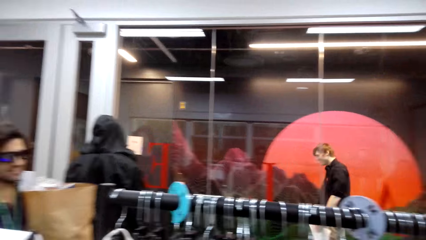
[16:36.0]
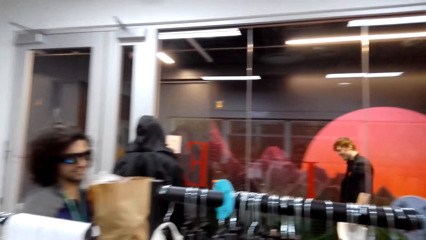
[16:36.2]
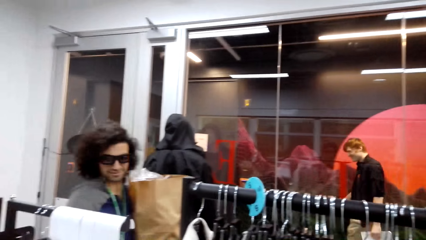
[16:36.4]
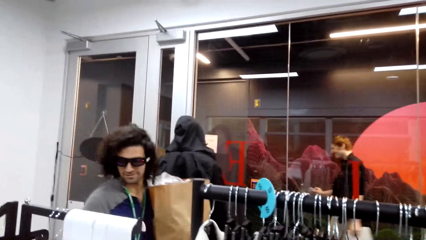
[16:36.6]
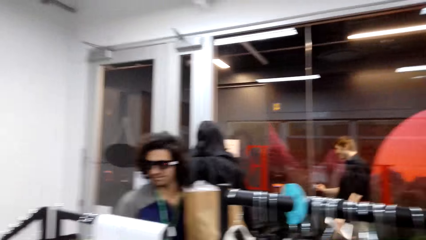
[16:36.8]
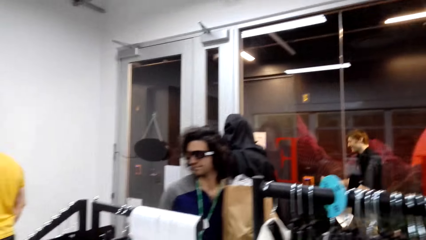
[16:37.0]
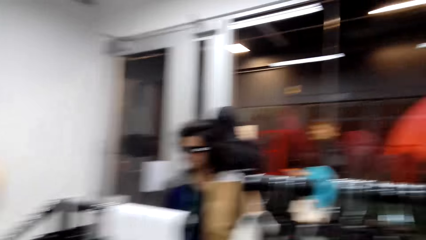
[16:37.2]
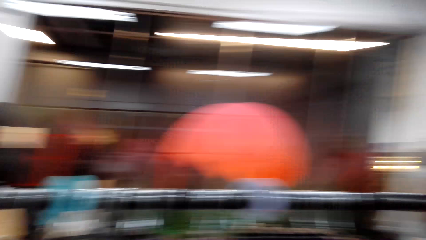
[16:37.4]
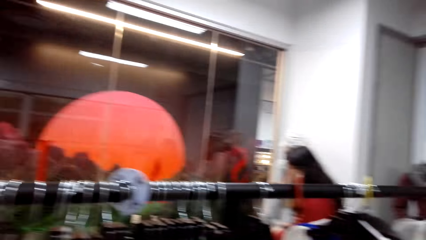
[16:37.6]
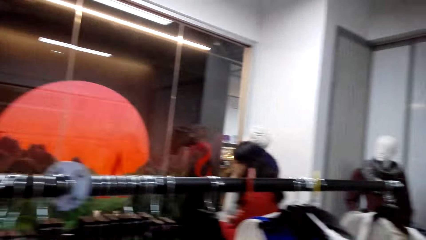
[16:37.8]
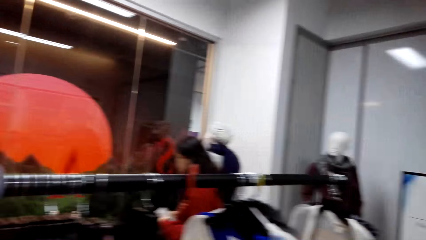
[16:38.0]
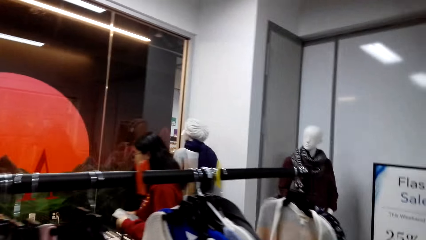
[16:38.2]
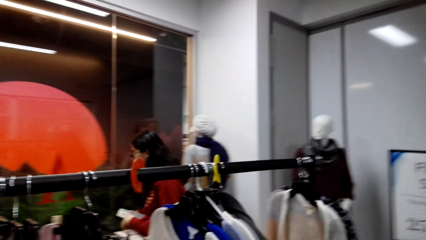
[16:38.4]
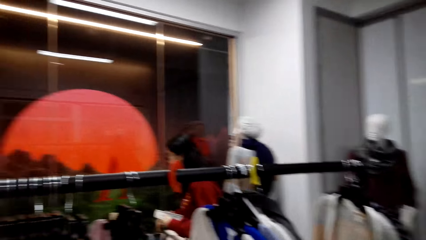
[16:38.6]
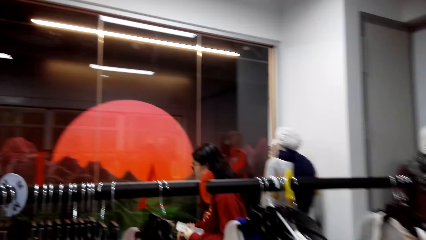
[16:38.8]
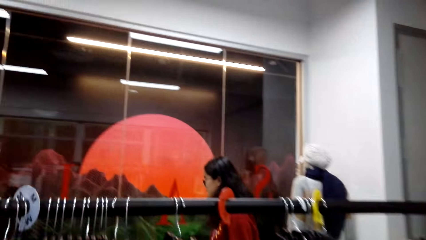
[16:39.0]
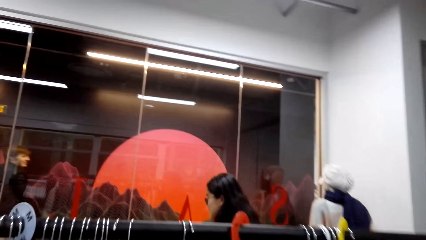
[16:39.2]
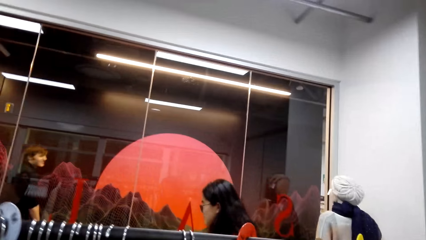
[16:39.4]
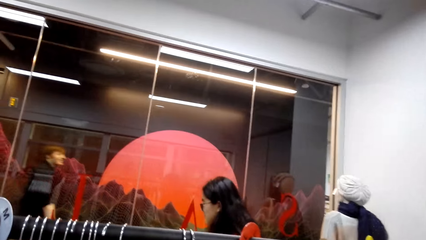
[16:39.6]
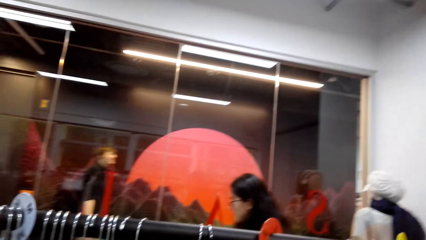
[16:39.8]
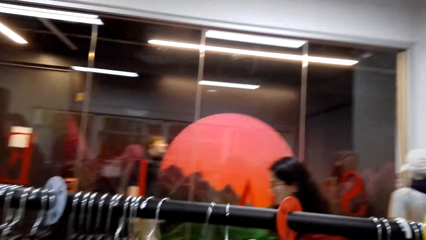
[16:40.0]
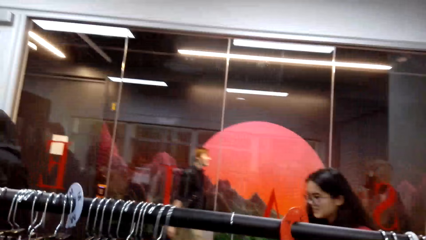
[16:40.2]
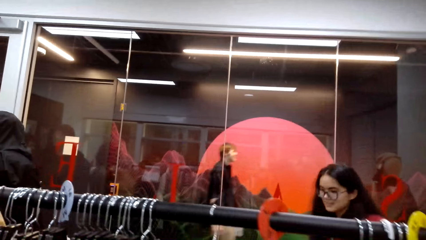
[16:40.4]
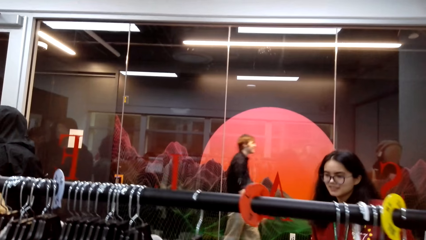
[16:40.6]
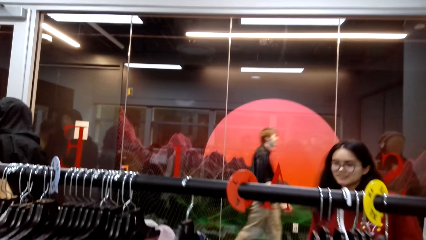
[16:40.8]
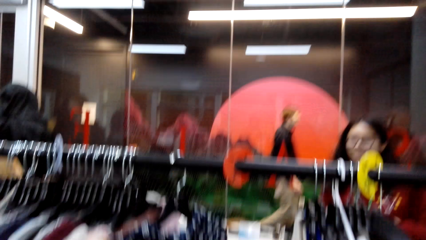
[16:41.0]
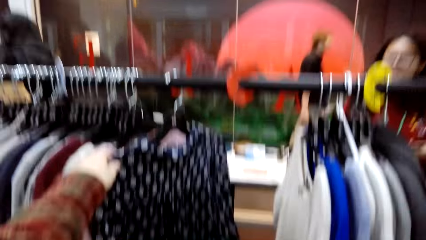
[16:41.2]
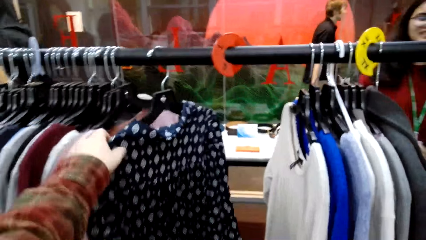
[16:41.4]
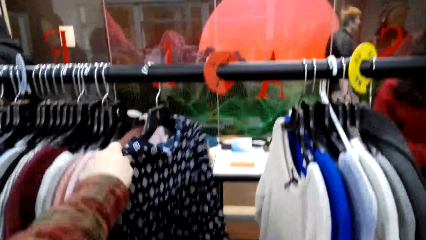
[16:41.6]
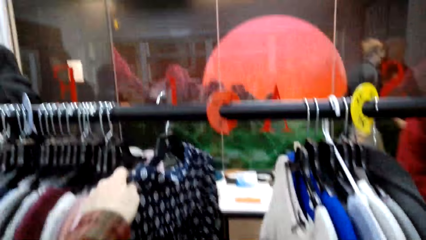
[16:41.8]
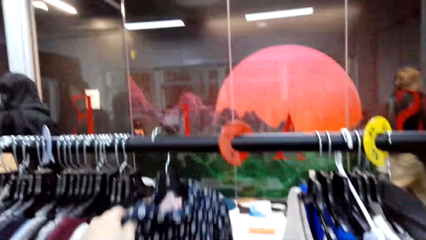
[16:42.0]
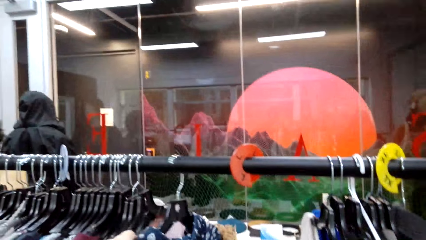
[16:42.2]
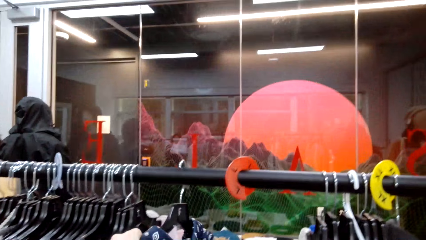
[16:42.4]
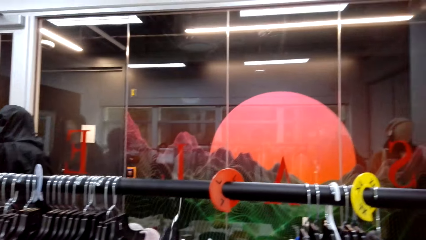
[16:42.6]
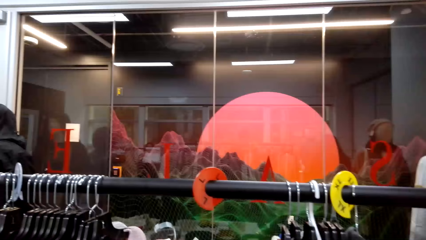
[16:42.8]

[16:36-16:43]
The camera wearer looks around the supermarket. They remove the cloth from the metal rail.

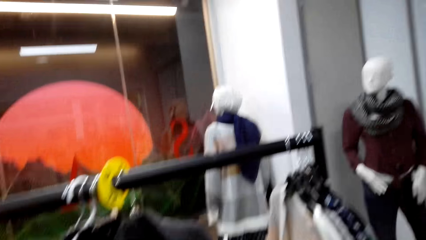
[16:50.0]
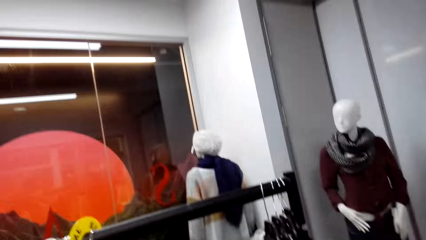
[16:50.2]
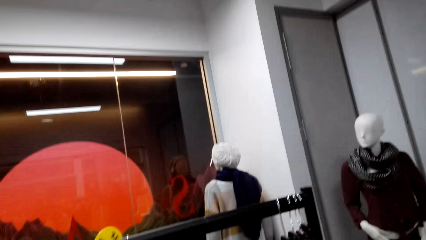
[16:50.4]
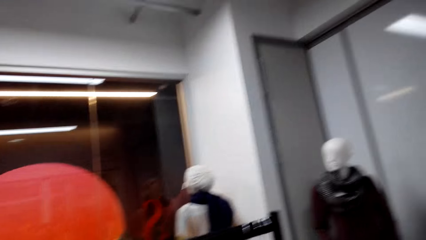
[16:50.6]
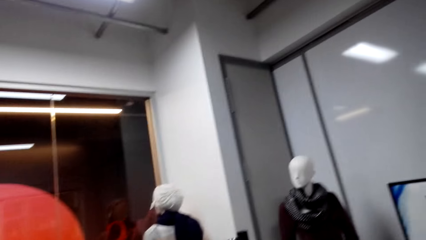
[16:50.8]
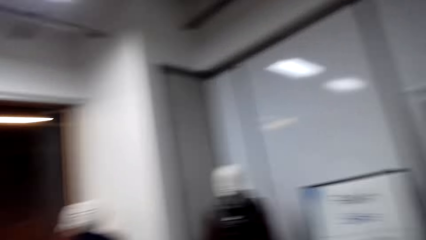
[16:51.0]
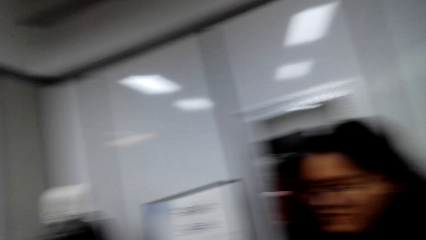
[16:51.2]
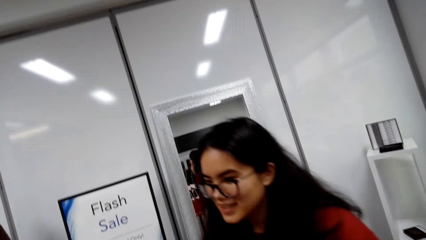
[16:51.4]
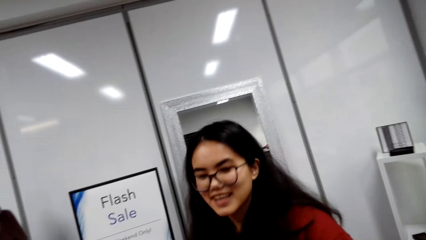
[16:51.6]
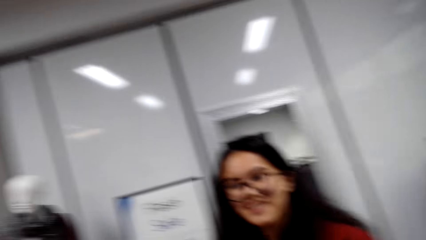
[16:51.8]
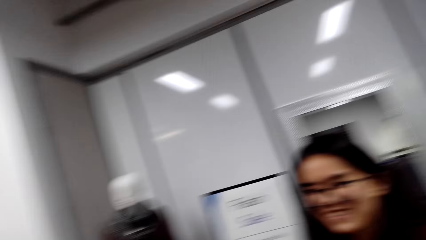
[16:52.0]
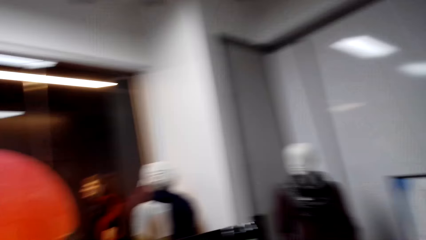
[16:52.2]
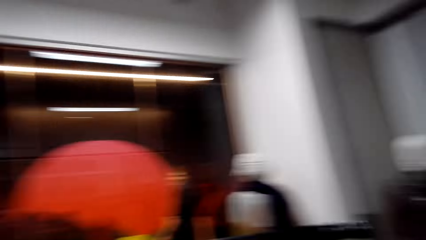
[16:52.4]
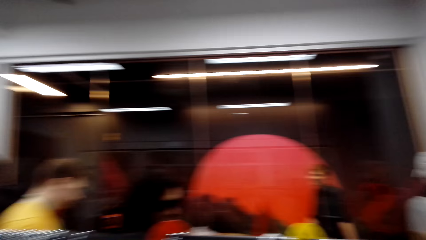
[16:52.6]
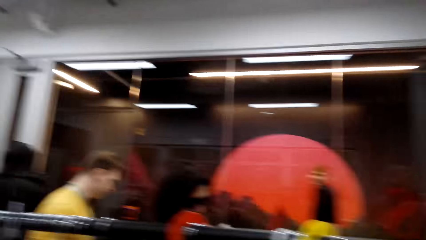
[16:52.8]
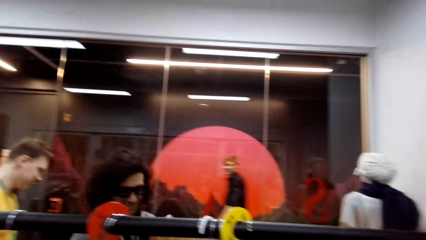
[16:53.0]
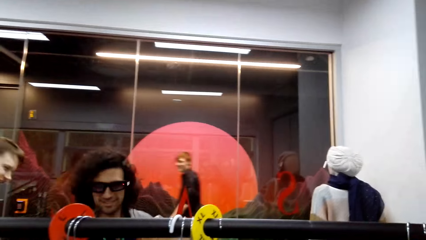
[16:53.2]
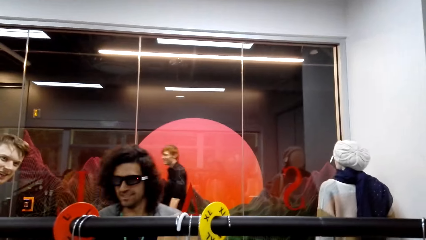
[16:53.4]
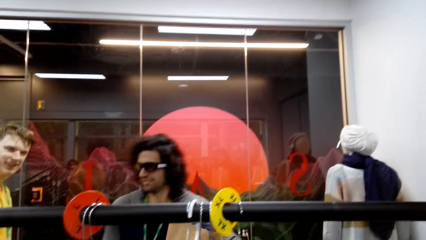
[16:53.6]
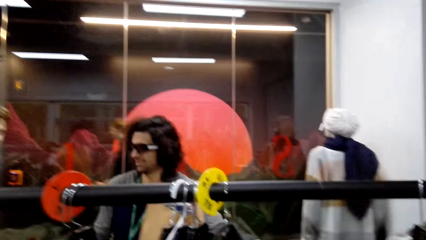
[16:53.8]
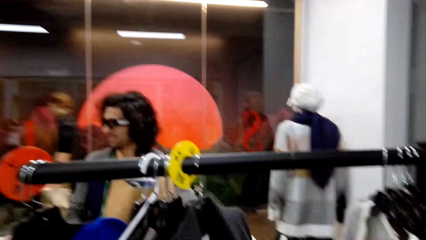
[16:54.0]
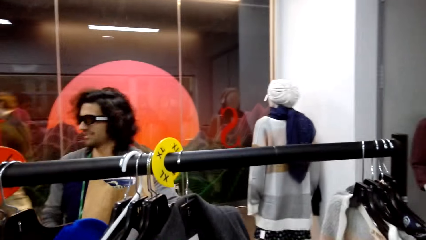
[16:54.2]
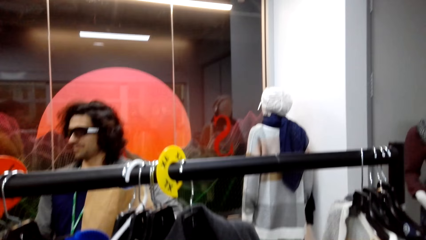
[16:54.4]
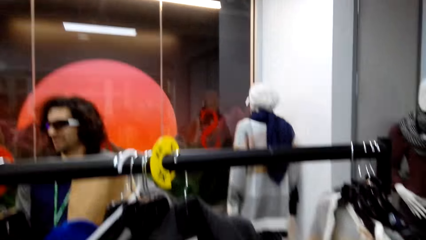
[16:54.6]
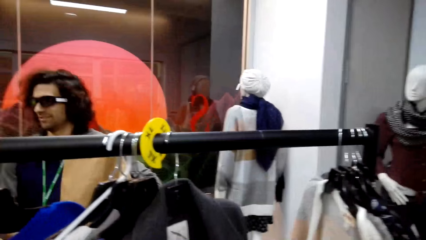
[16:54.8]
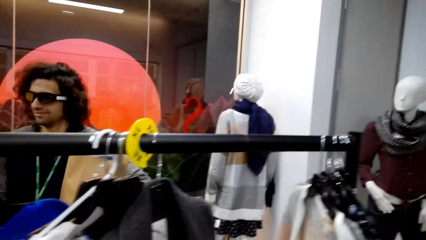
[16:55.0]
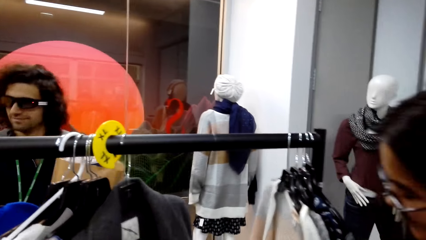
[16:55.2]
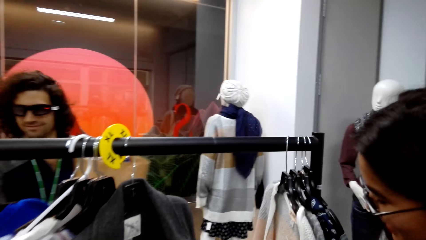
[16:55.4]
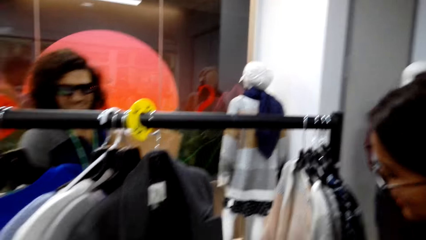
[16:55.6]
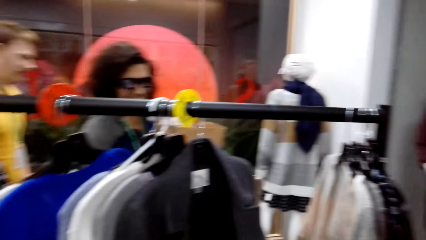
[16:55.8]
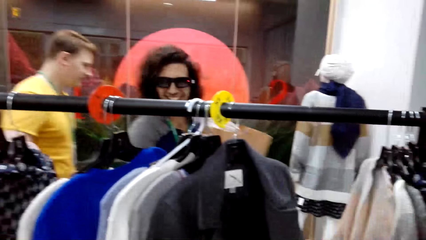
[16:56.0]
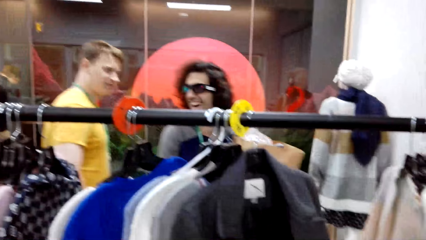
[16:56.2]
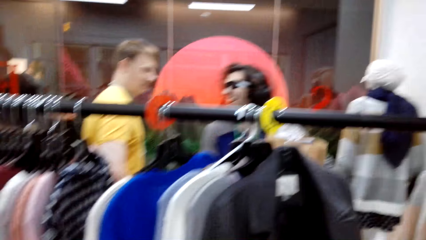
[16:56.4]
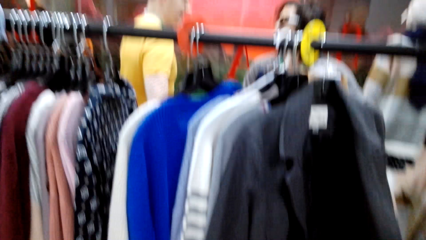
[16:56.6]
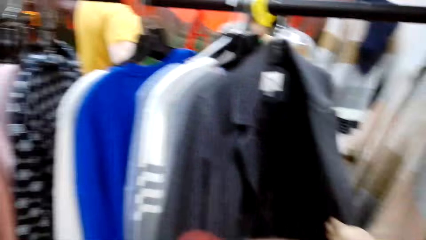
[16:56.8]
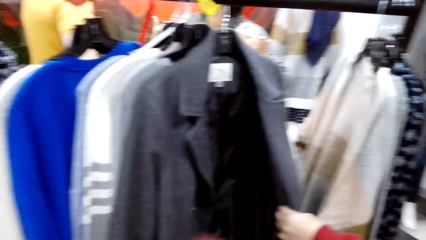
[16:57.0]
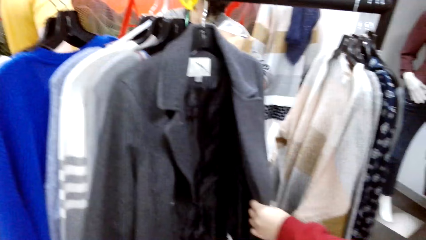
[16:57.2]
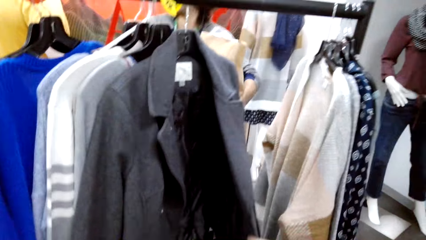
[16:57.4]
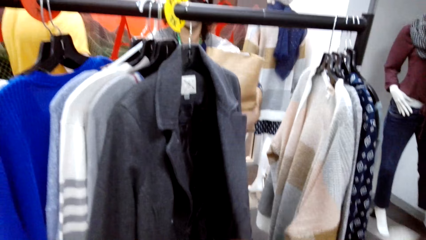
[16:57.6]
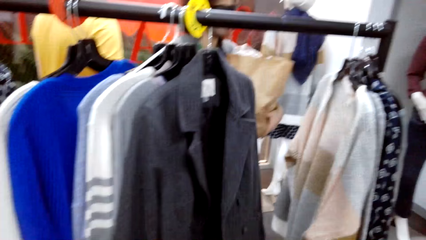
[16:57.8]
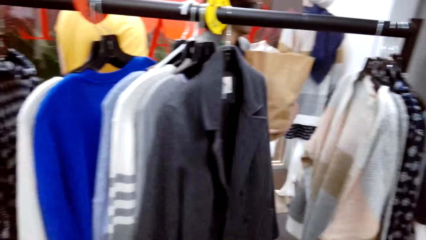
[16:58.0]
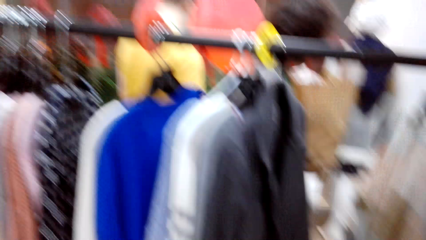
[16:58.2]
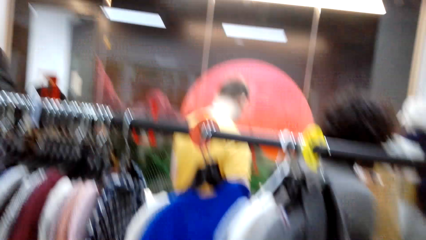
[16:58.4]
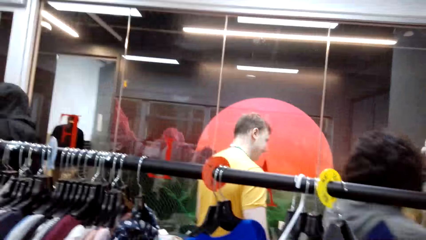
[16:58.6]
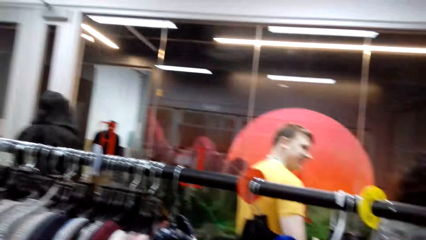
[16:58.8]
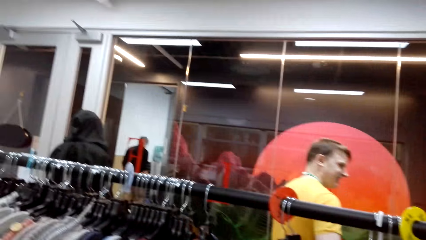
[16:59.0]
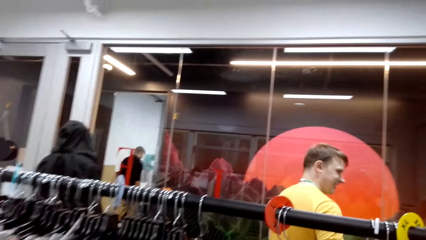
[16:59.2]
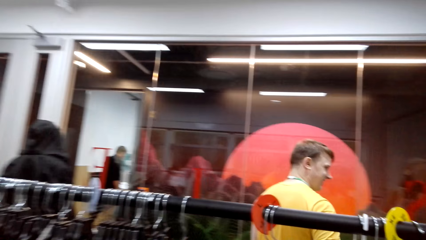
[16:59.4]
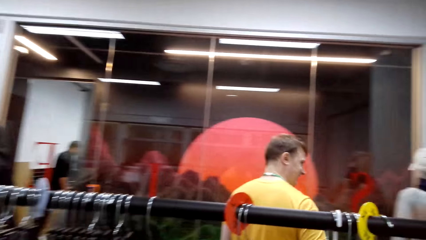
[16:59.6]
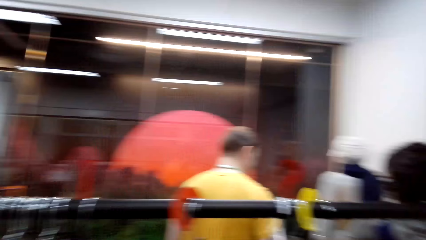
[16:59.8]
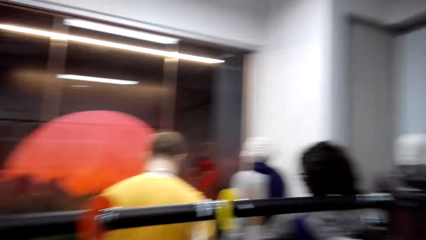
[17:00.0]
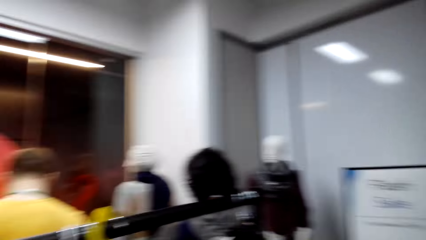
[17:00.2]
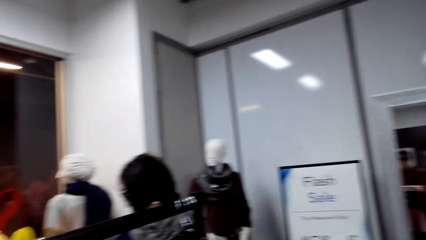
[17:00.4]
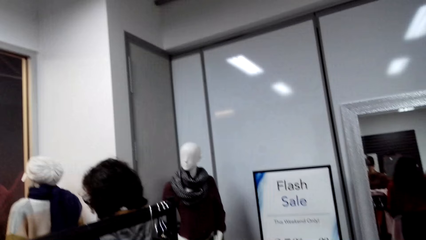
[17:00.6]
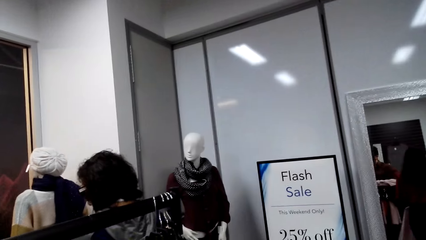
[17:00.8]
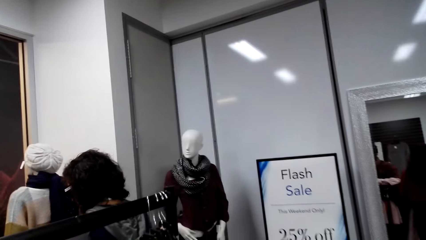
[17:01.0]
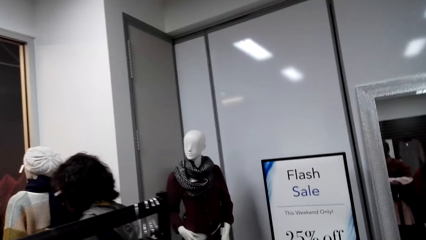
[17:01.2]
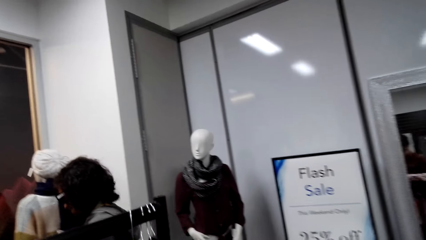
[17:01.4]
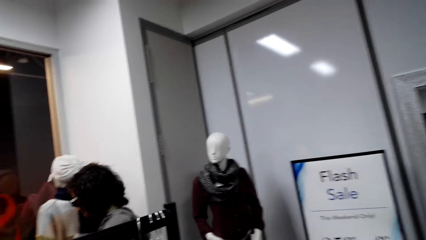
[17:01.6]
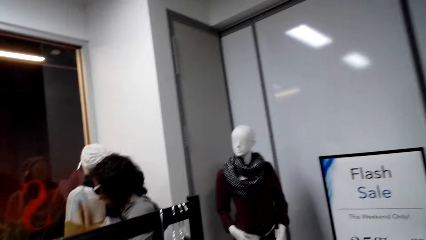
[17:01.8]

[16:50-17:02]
The camera wearer looks around the supermarket. They look at a person. They look around the supermarket. They stare at the clothes in the hangers. The person touches the cloth. The camera wearer stares at the clothes in the hangers. They look around the supermarket.
